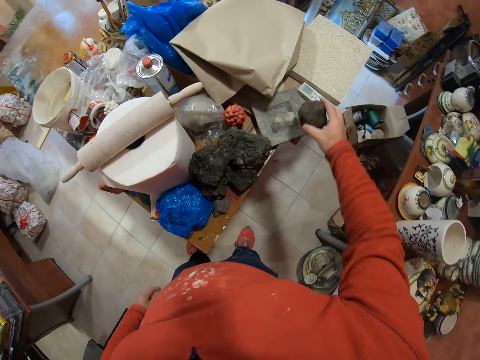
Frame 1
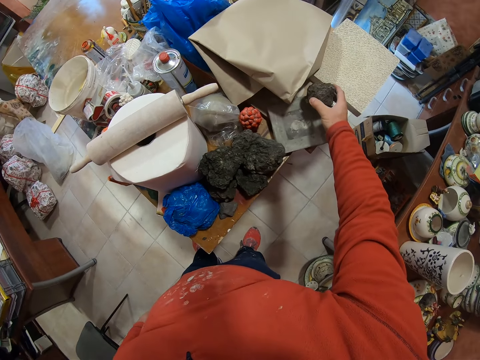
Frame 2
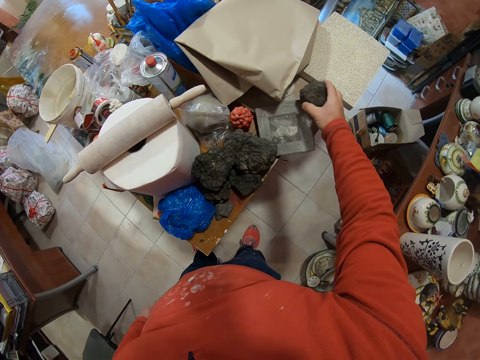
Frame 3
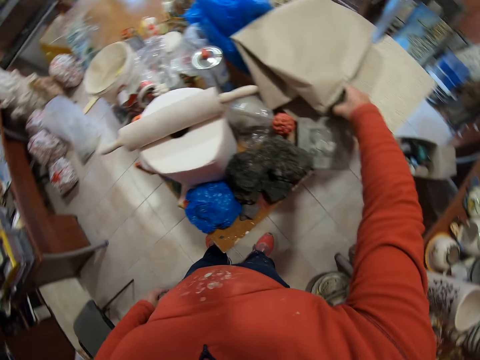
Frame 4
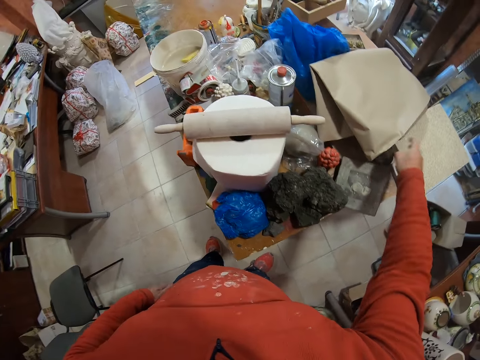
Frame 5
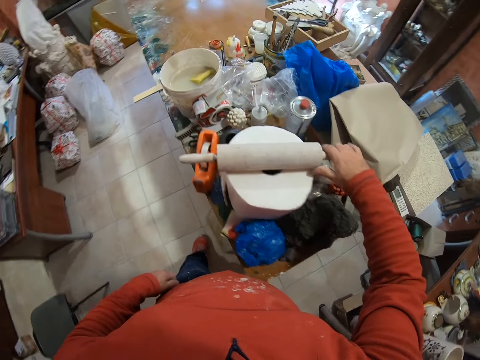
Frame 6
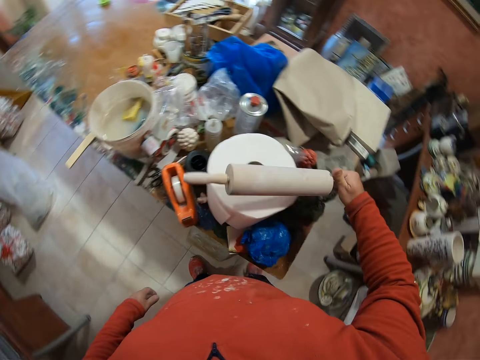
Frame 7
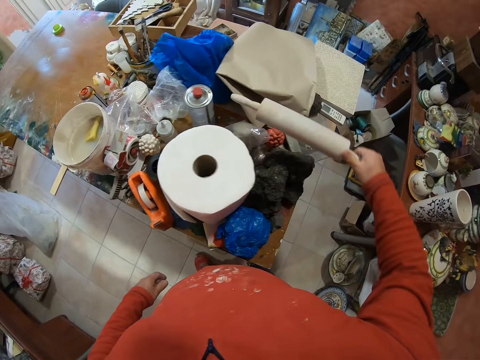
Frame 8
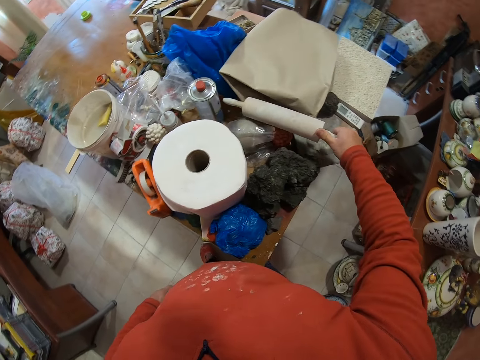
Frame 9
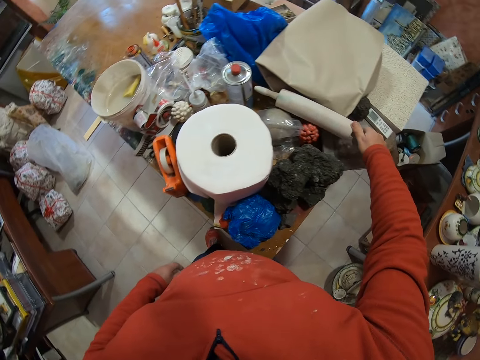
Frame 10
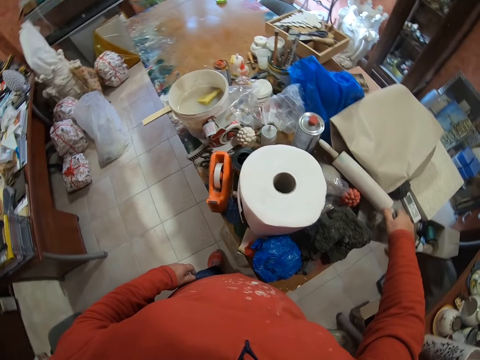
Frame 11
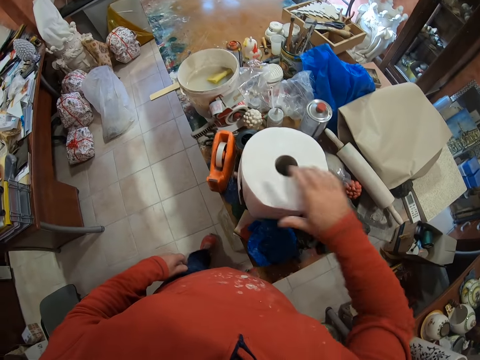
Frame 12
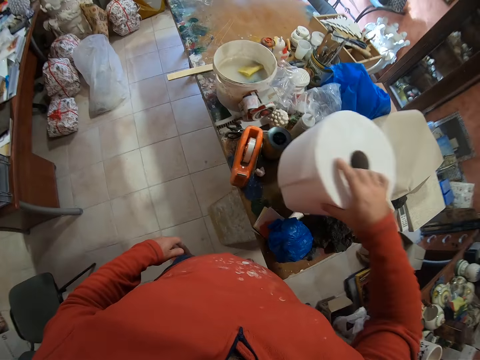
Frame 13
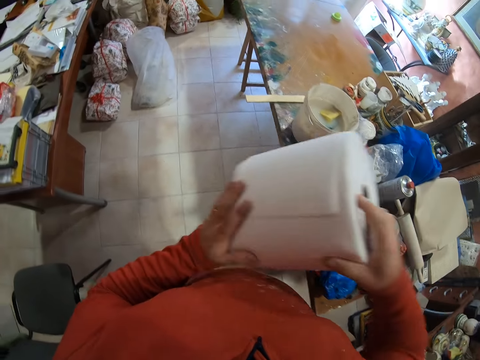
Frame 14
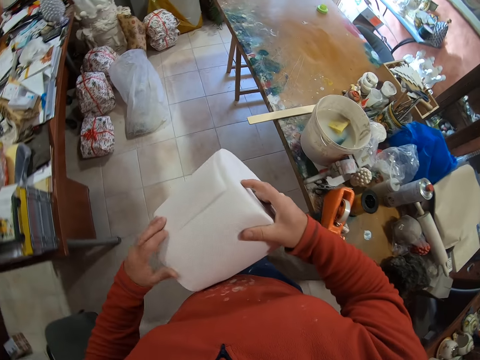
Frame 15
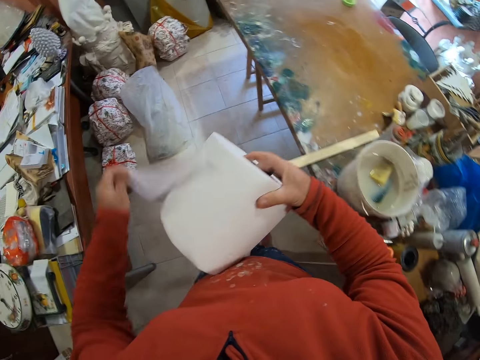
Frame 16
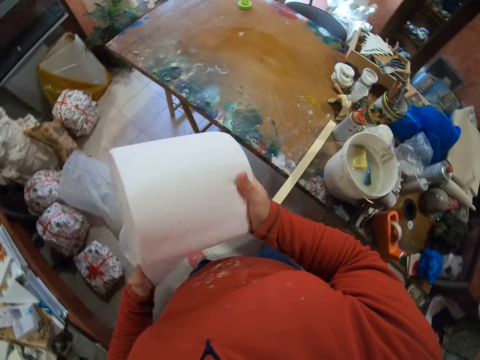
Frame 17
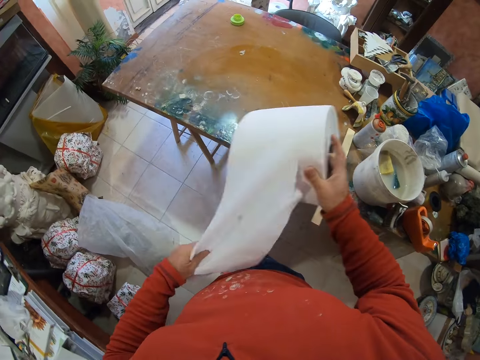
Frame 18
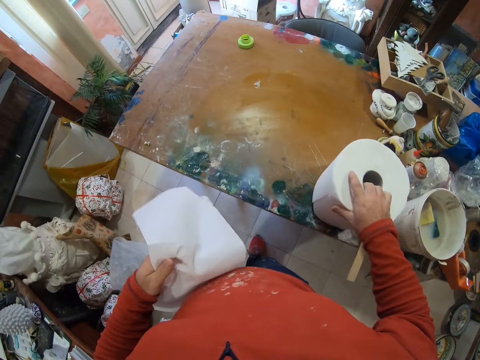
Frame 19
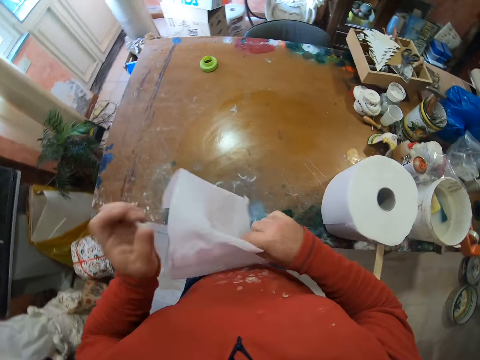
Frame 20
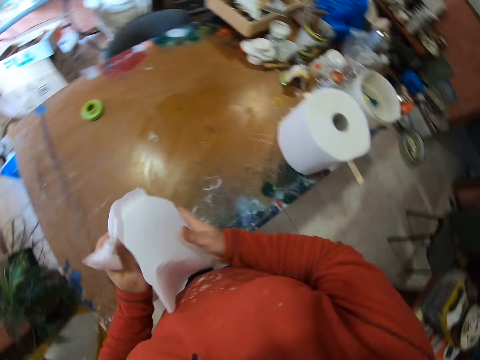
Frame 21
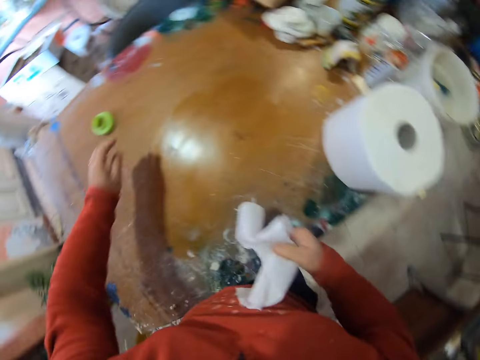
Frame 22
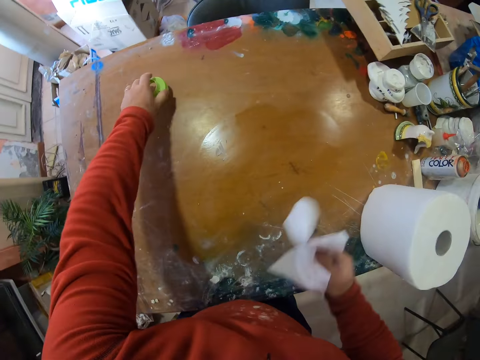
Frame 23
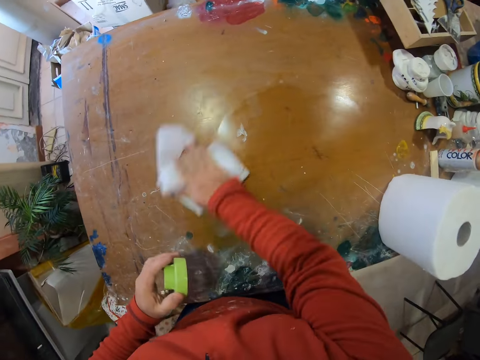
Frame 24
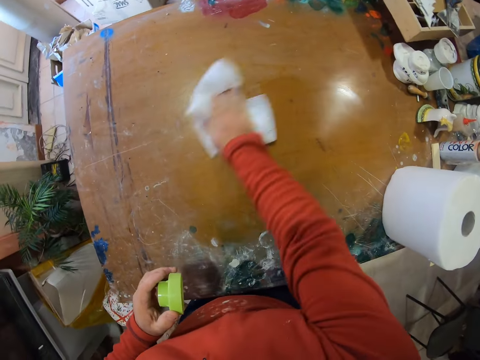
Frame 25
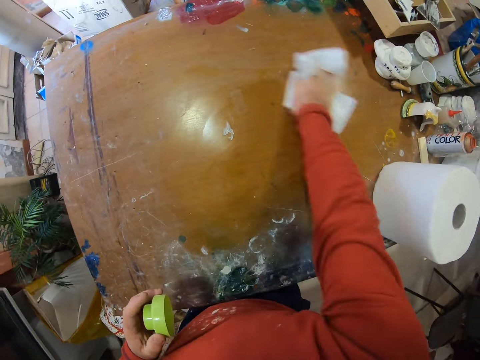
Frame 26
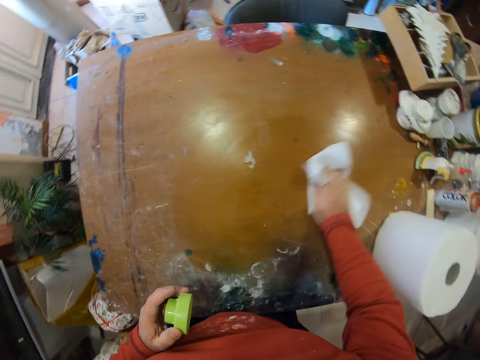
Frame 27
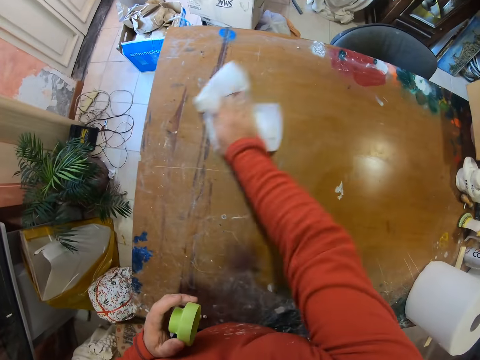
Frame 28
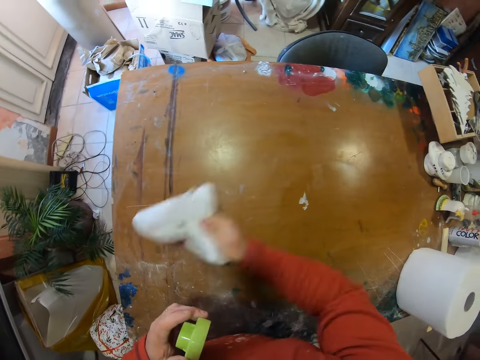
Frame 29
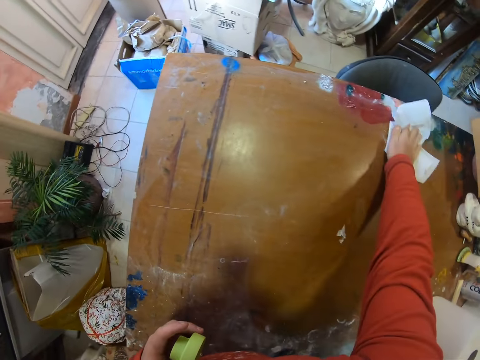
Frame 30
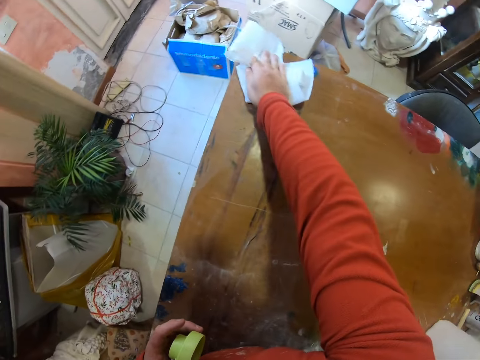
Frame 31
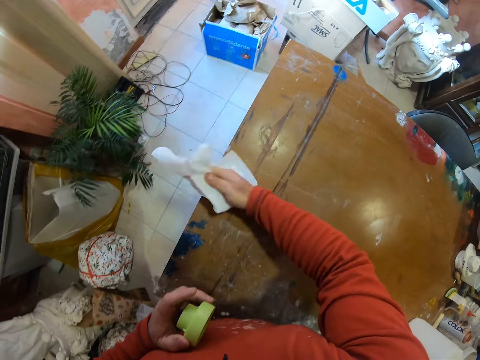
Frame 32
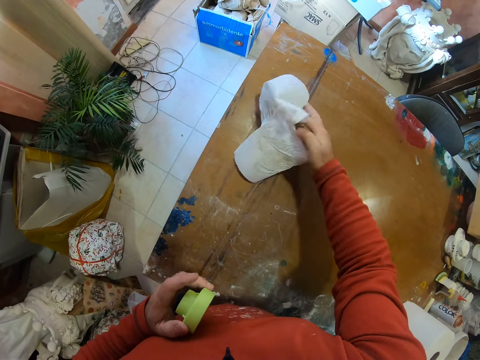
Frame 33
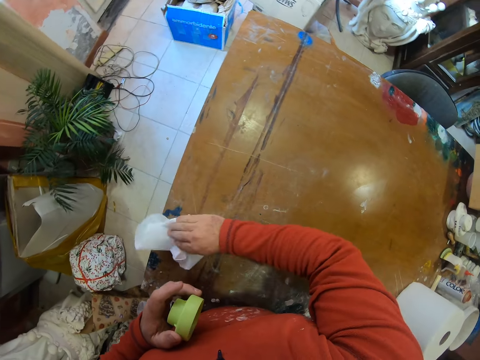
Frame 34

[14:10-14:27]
The camera wearer puts the roller aside. They pick the rolling pin. They pick the tissue or toilet paper, put down the rolling pin. They cut the tissue. They put down the toilet paper. They pick the plastic from the table. They clean the table with the tissue. They rub the table with the toilet paper.

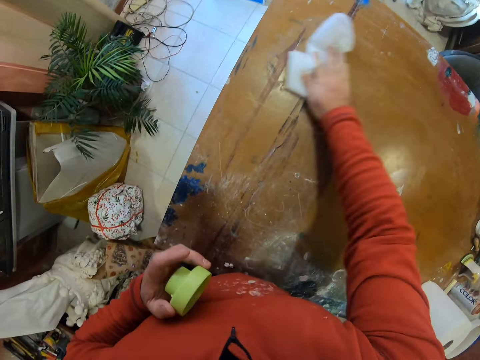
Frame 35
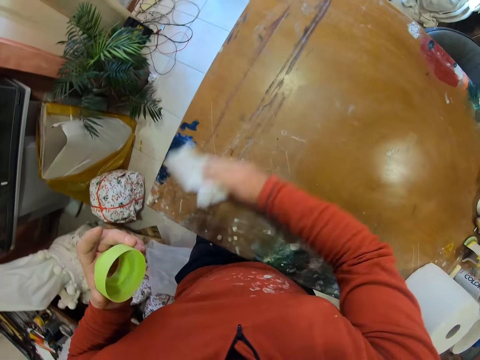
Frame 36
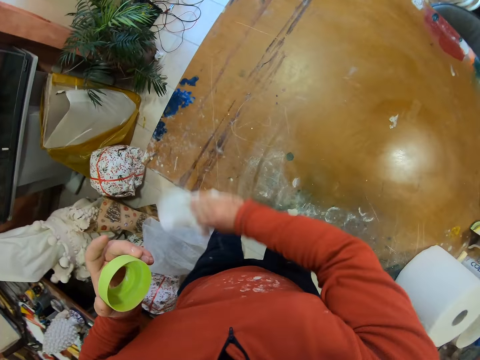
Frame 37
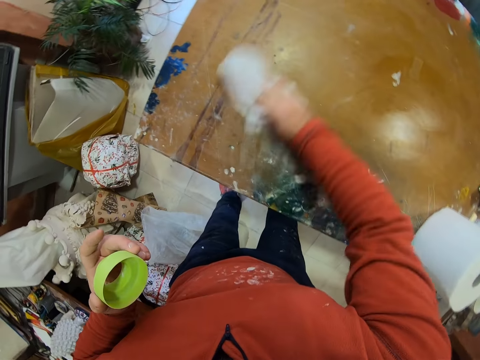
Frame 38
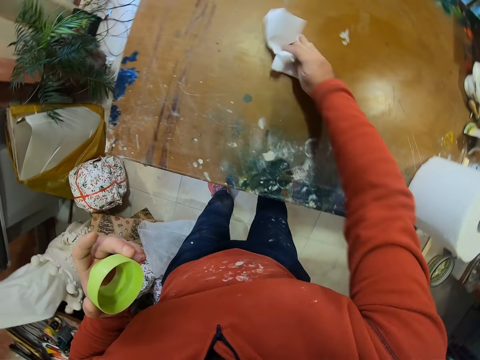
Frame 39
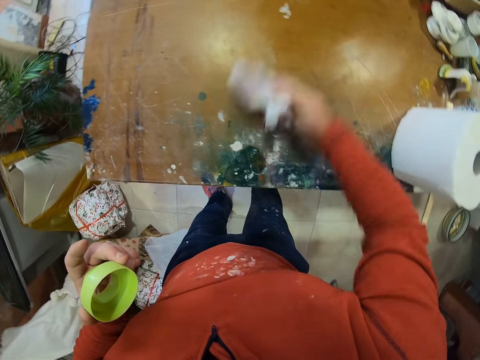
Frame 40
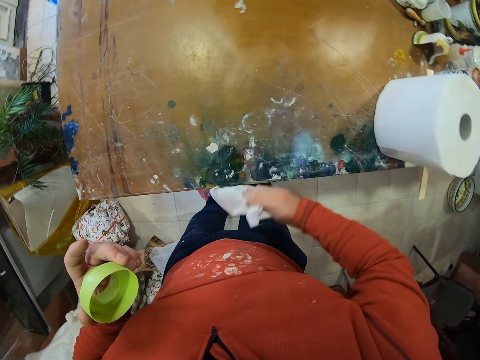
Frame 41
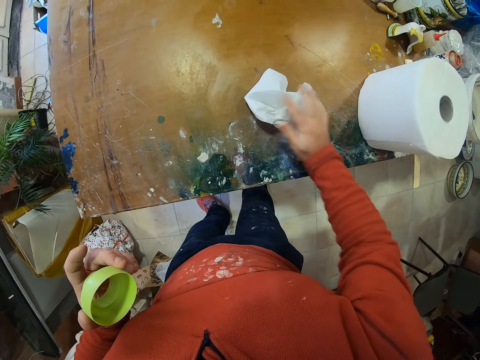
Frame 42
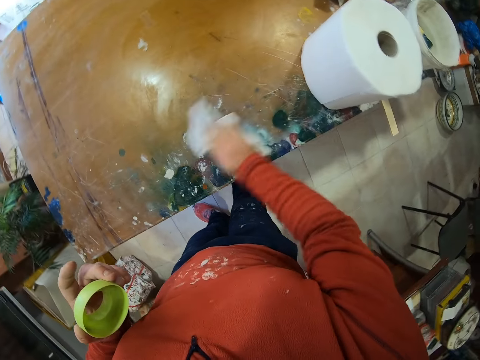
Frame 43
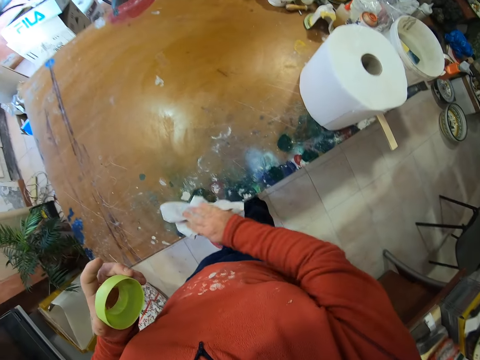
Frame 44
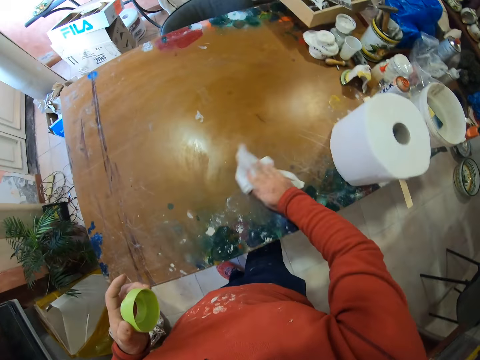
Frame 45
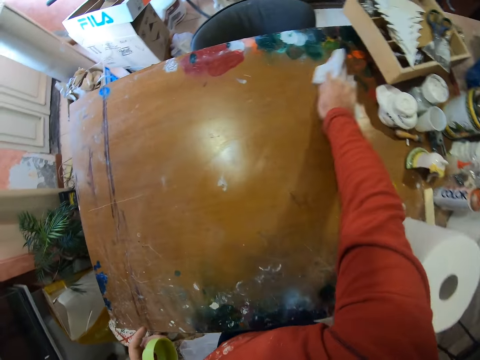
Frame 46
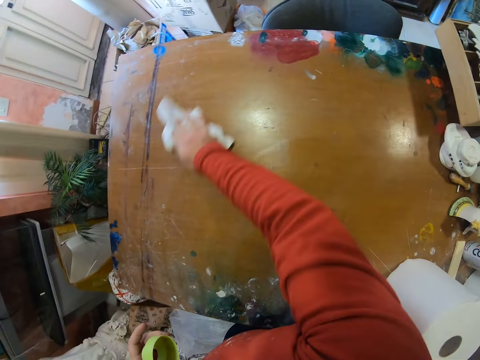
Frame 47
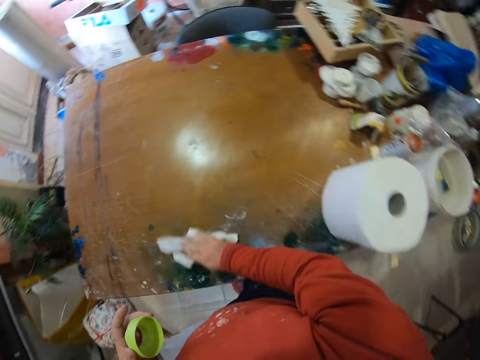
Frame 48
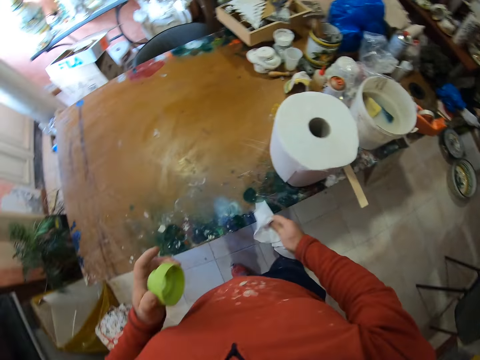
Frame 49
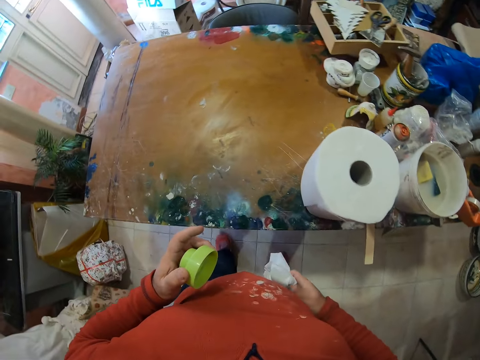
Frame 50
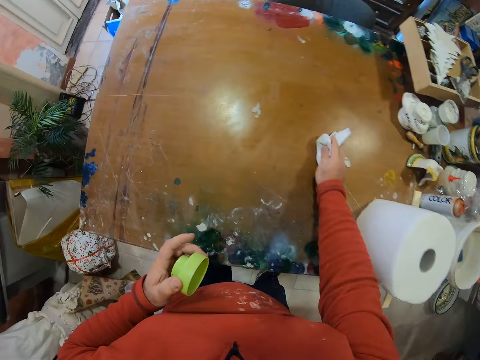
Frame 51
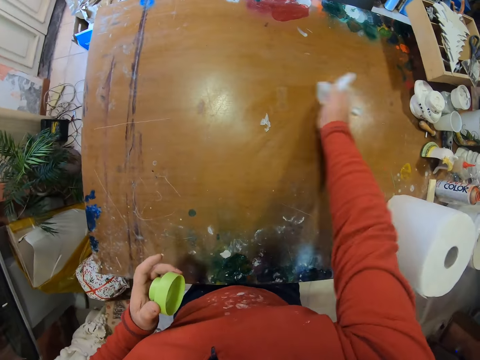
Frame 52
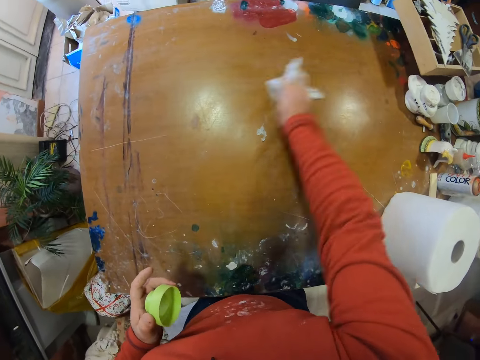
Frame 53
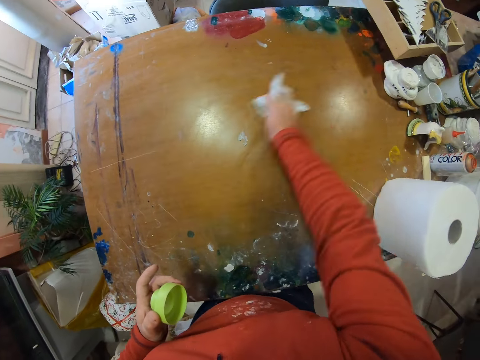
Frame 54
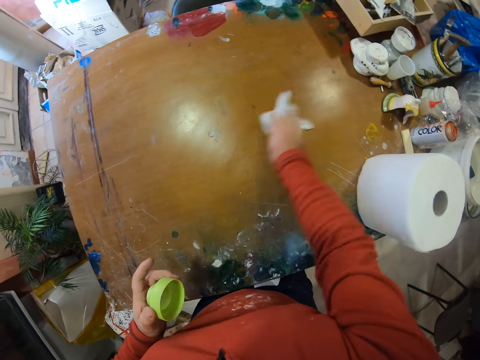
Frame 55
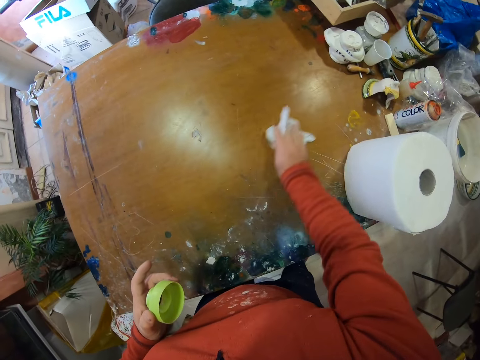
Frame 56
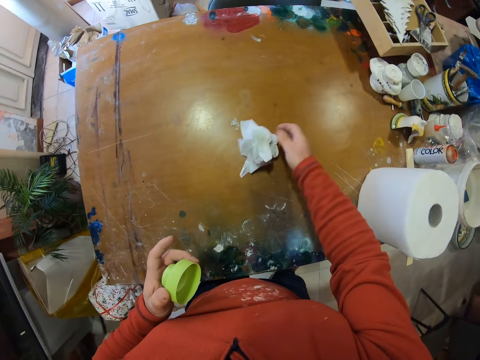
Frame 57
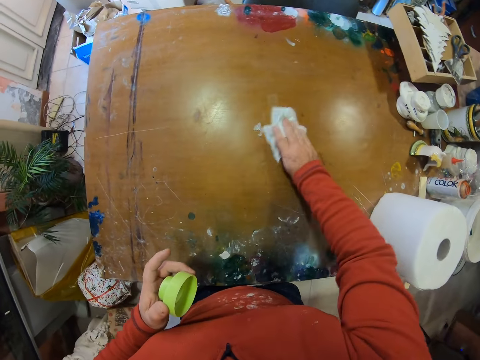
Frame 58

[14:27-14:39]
The camera wearer adjusts the tissue. They clean the table with the tissue.
